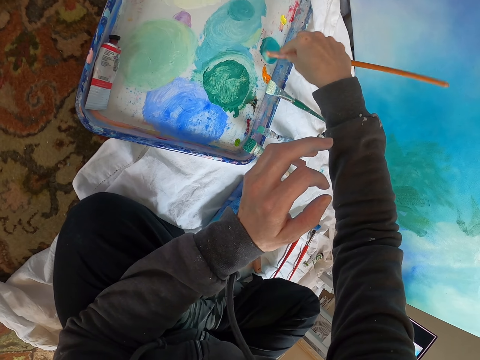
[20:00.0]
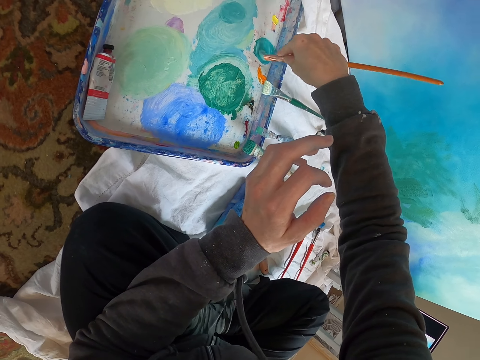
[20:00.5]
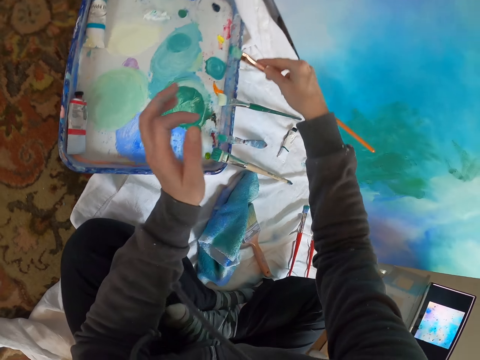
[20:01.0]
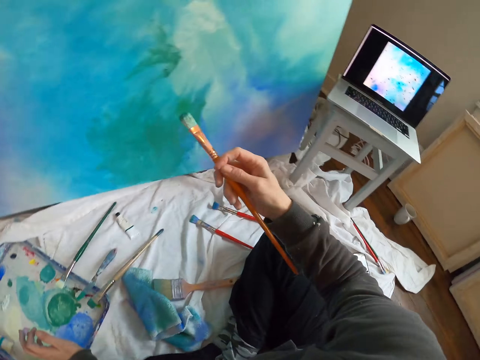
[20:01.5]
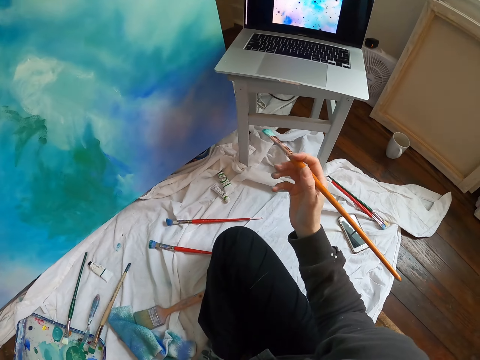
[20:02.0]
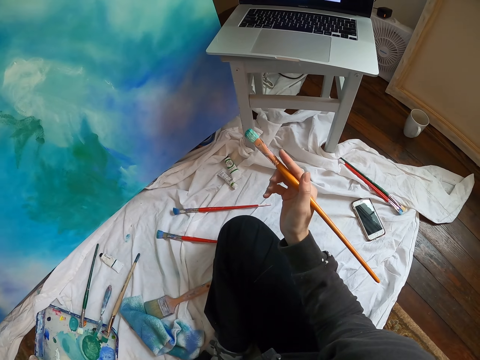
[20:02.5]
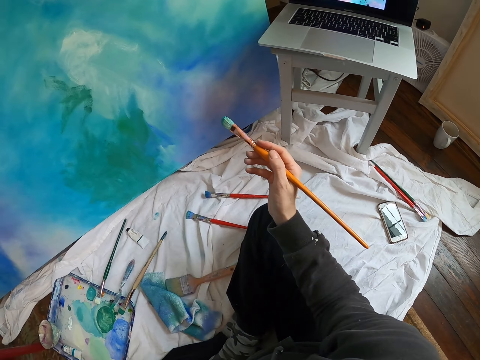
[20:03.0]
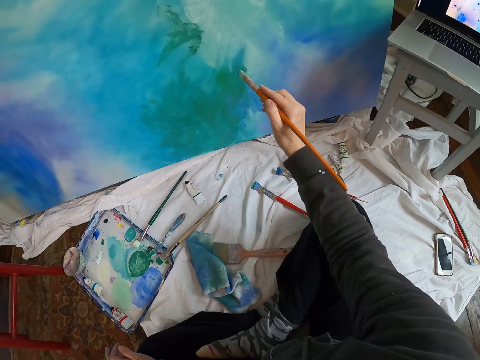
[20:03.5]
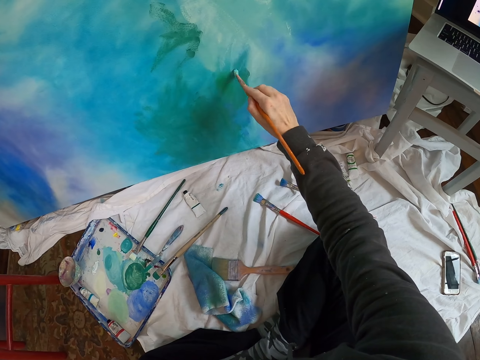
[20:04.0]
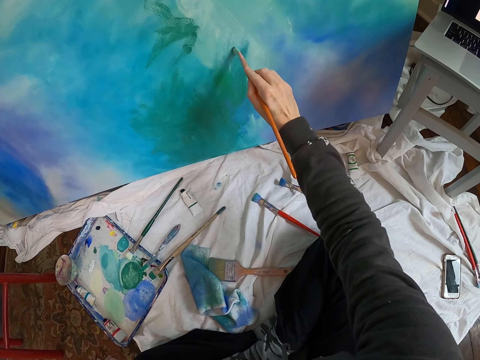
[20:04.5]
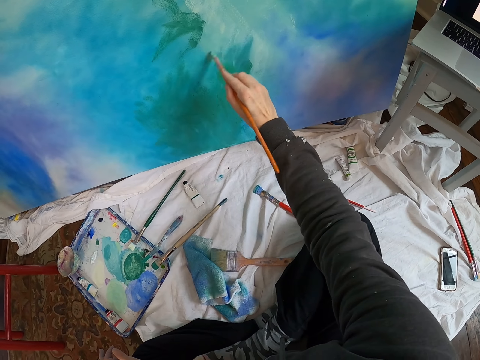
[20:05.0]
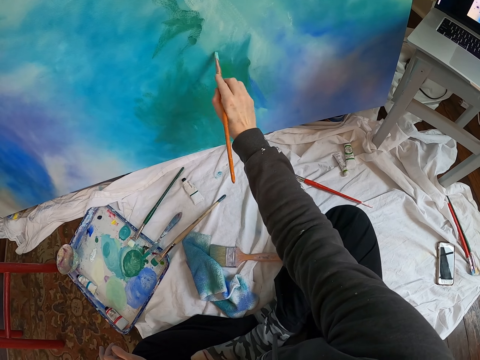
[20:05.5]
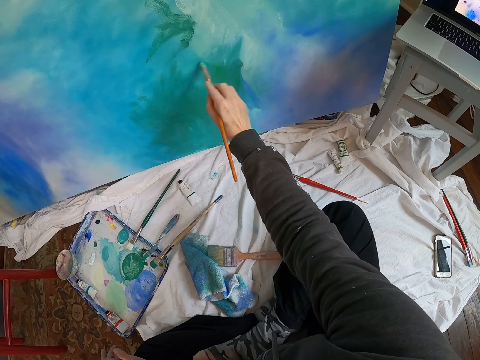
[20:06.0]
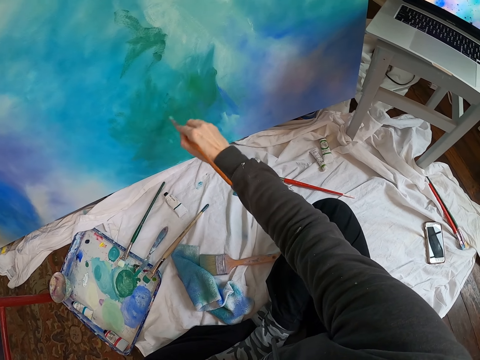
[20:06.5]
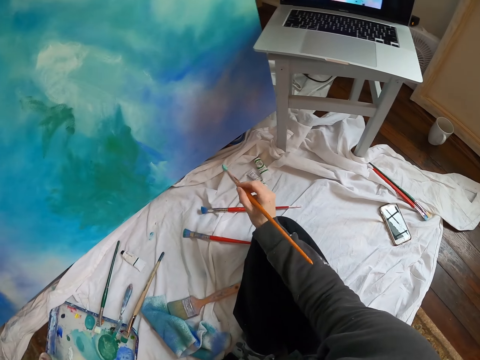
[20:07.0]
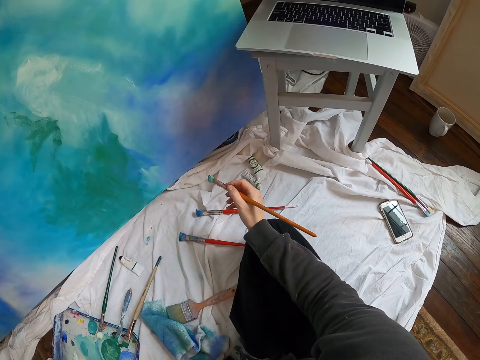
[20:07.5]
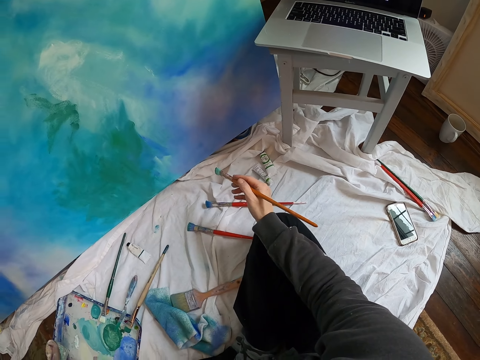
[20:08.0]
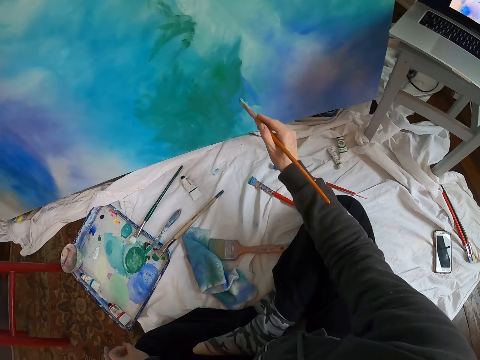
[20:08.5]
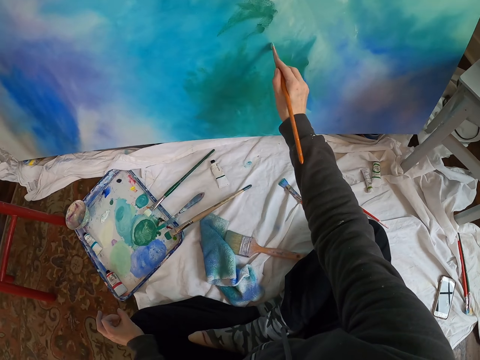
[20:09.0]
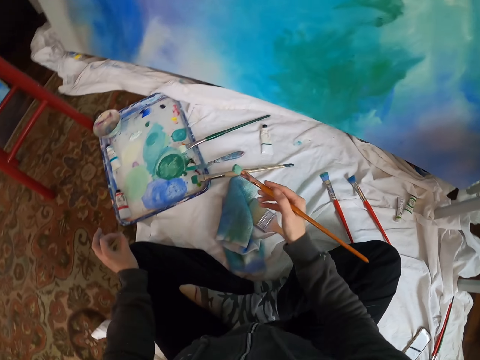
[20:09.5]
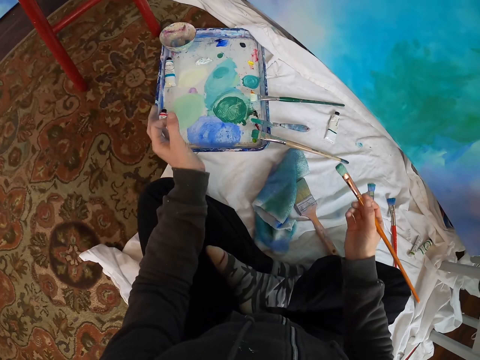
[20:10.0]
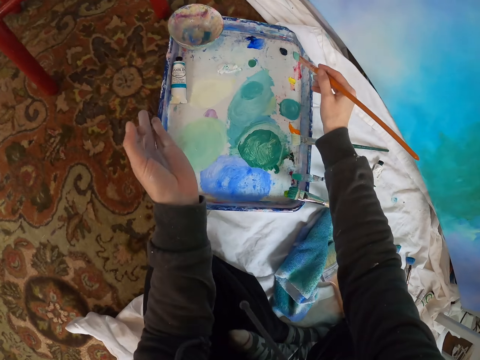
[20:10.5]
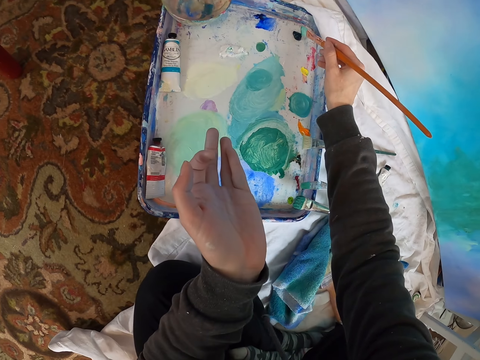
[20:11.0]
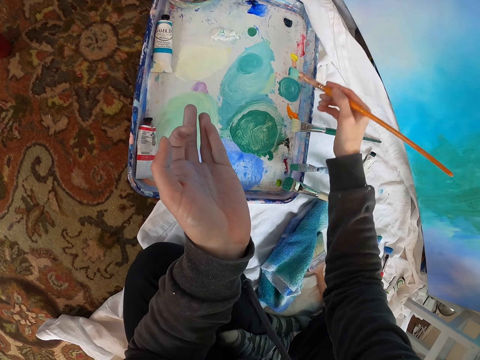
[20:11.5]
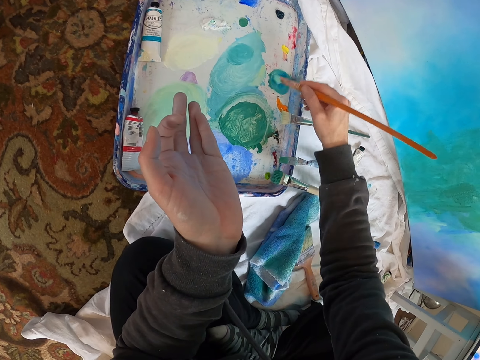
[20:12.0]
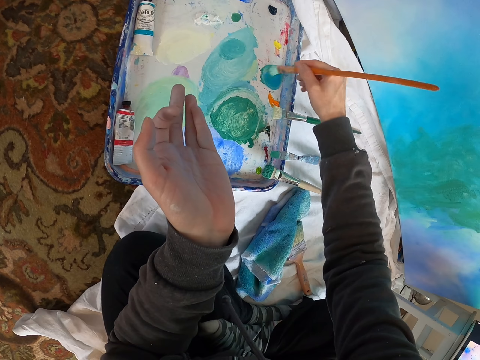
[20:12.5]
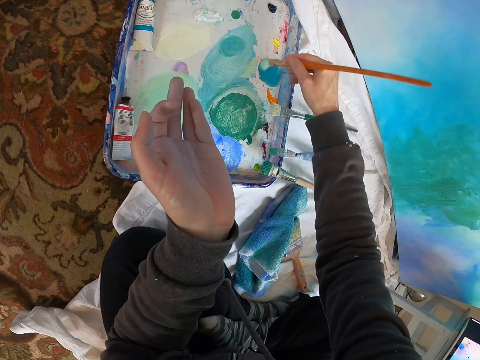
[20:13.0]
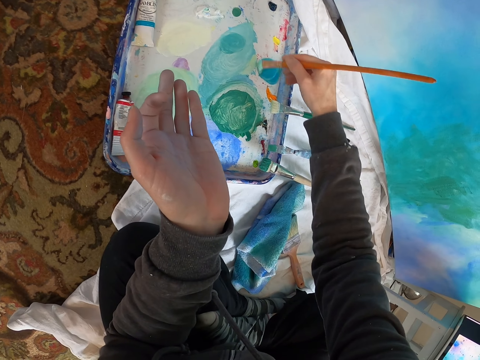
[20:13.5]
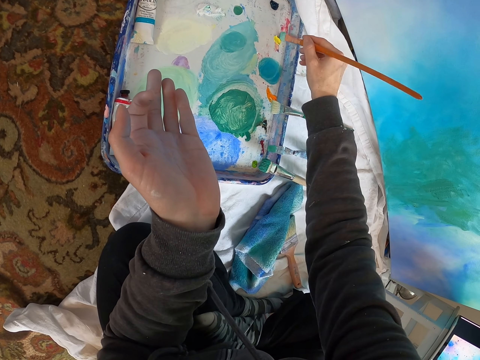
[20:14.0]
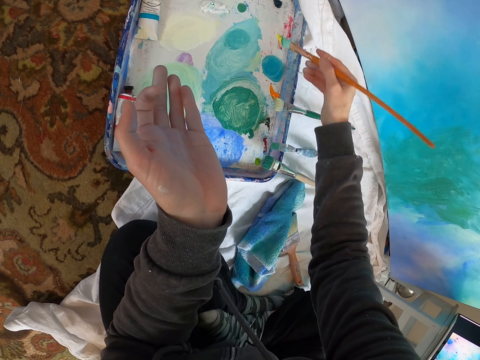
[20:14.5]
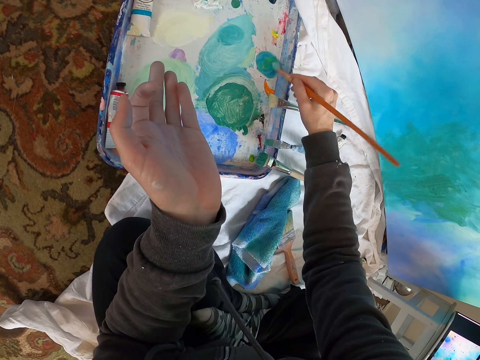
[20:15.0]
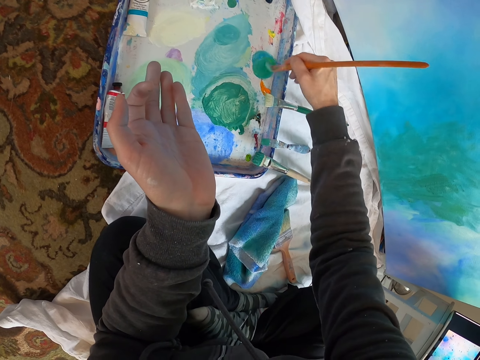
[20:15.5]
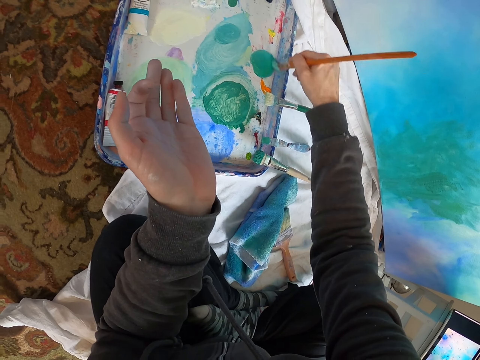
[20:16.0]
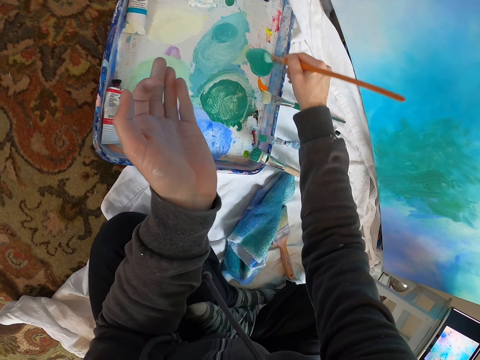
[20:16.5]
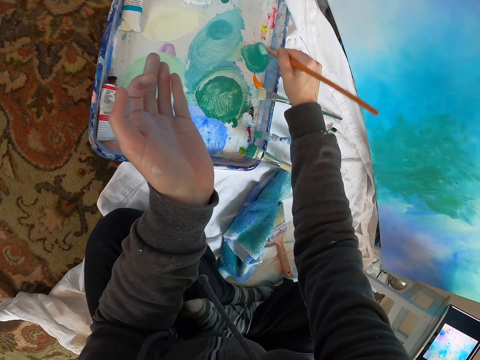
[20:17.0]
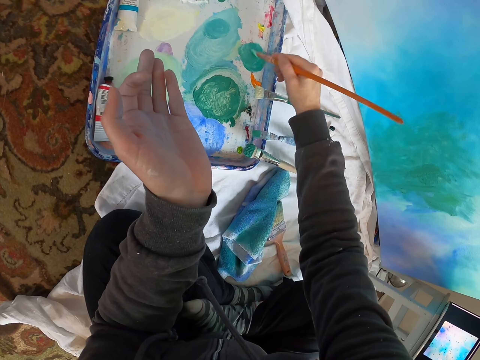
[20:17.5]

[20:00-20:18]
The camera wearer moves both hands. They lift the pen brush. They look at the laptop. They lift the pen brush. They paint the board with the pen brush. They move the right hand. They look at the laptop. They lift the pen brush. They paint the board with the pen brush. They move the right hand. They move both hands. They mix paints. They rub the paint with the pen brush. They lift the pen brush. They scoop the paint. They rub the paint with the pen brush.

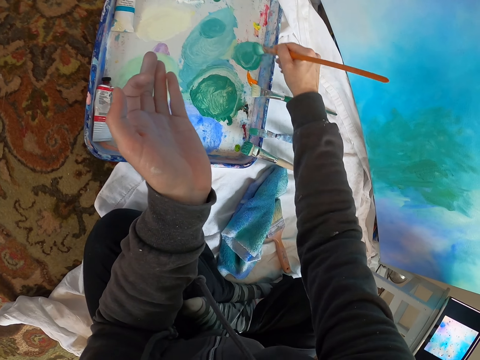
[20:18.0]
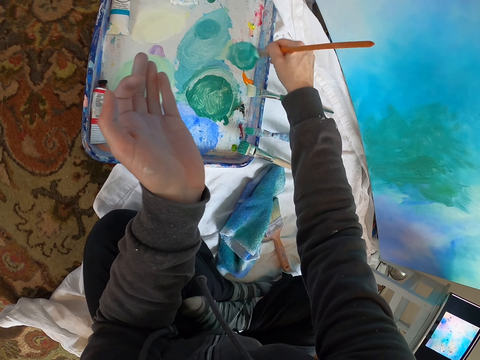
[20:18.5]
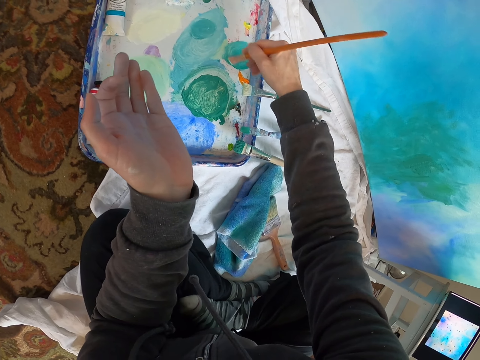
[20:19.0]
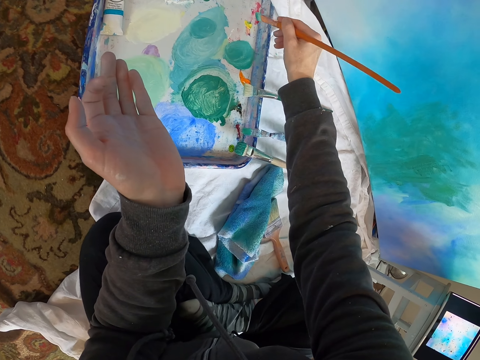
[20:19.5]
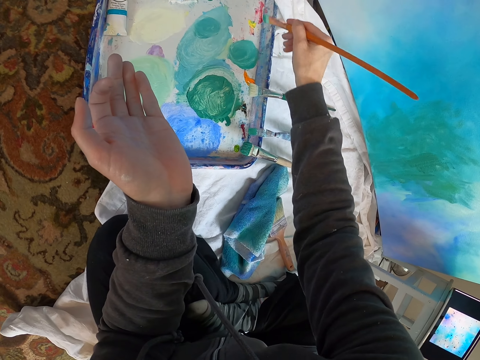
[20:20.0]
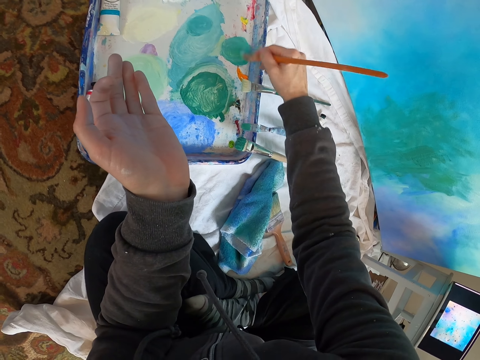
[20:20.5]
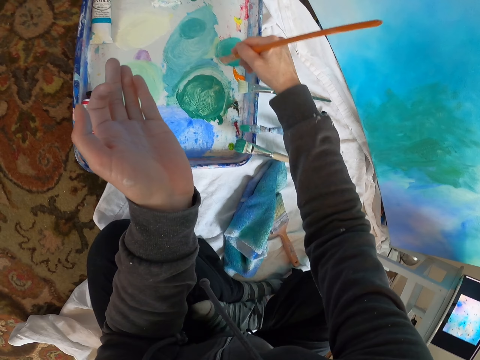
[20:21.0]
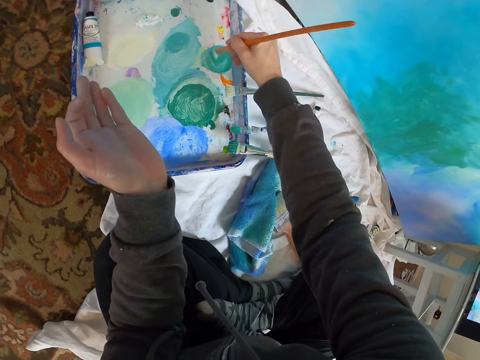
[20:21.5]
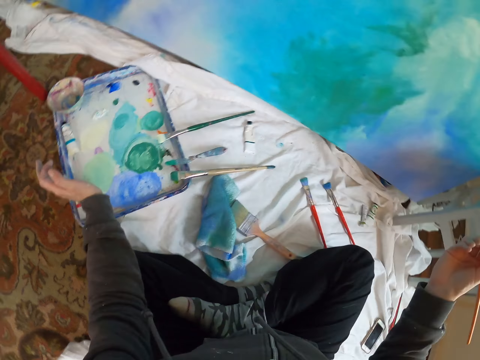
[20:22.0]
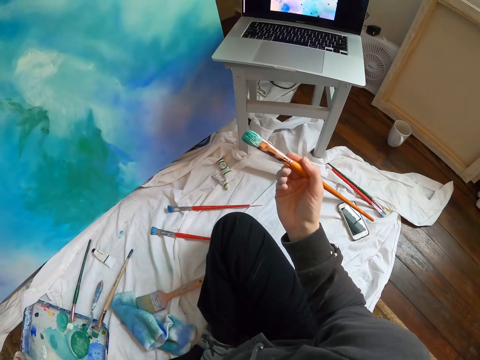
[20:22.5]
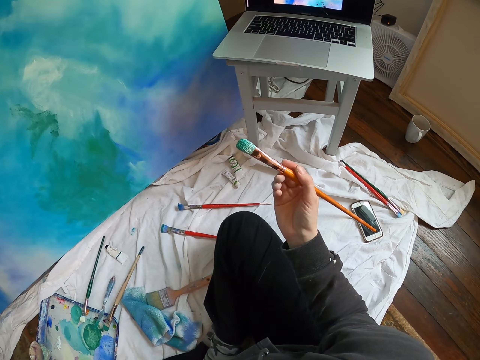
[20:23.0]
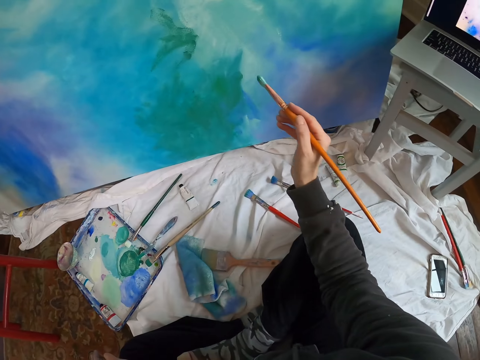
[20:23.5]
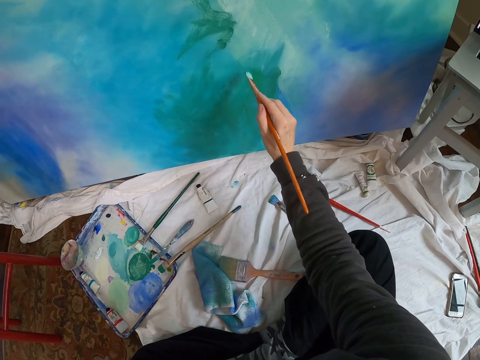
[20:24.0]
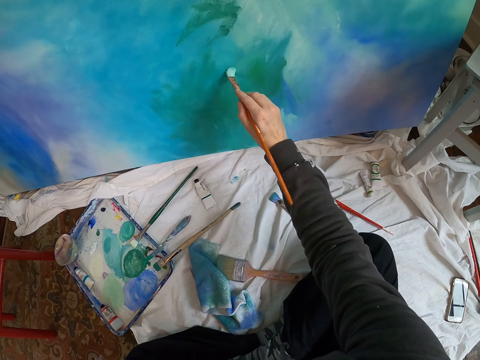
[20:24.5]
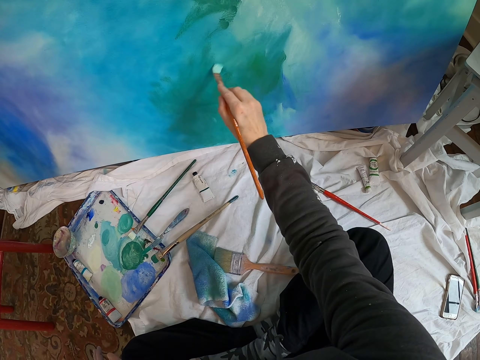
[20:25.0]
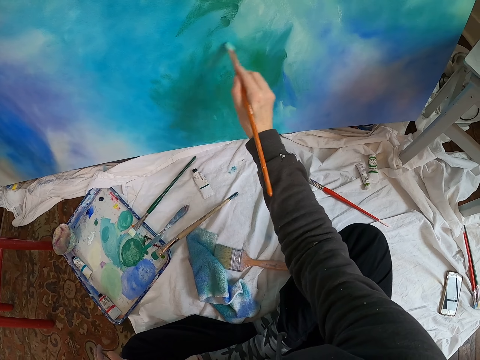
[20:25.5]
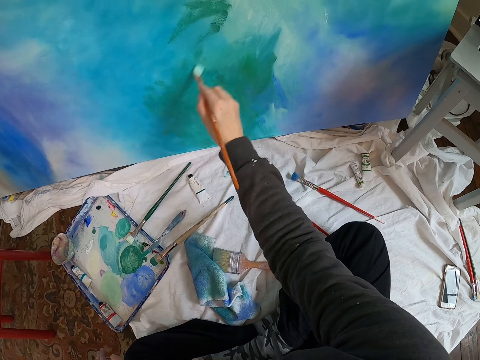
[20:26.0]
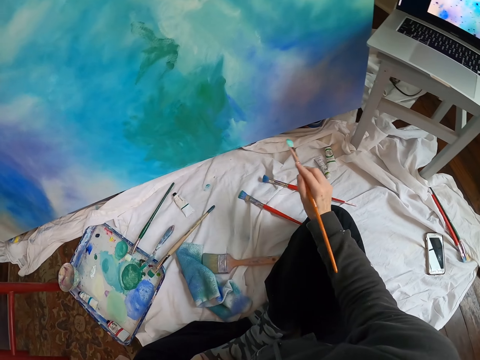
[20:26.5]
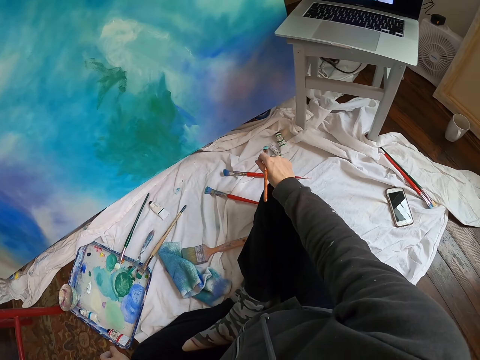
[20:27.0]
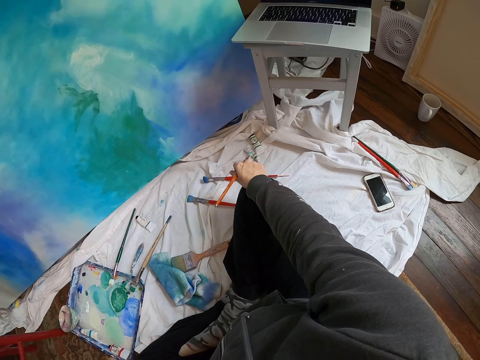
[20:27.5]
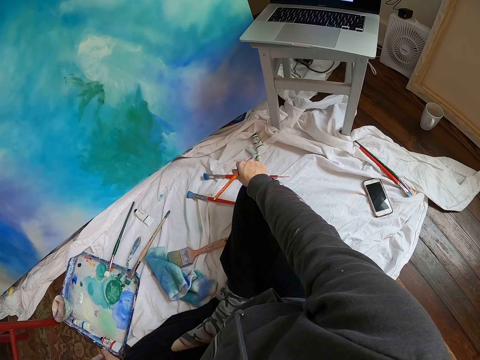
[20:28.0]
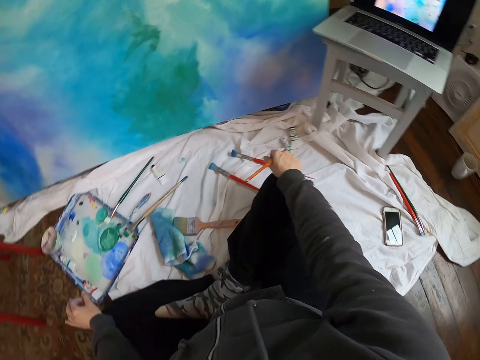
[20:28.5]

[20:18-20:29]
The camera wearer lifts the pen brush. They rub the paint with the pen brush. They lift the pen brush. They look at the laptop. They move the pen brush. They paint the board with the pen brush. They move the right hand. They look at the pen brush.
